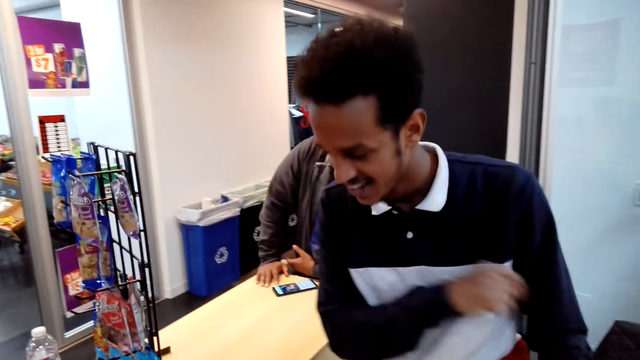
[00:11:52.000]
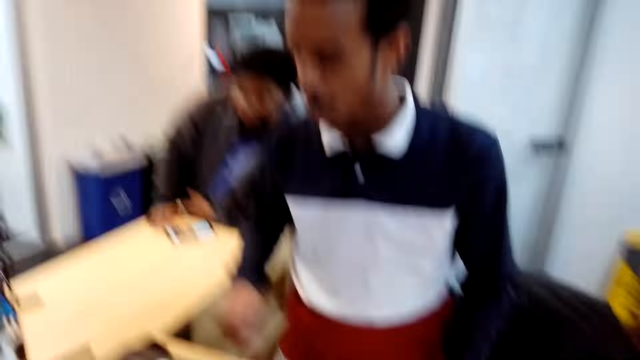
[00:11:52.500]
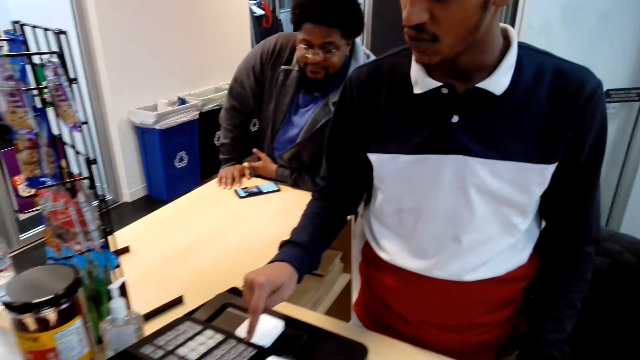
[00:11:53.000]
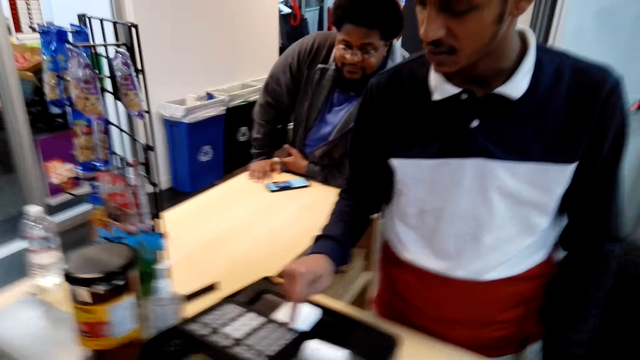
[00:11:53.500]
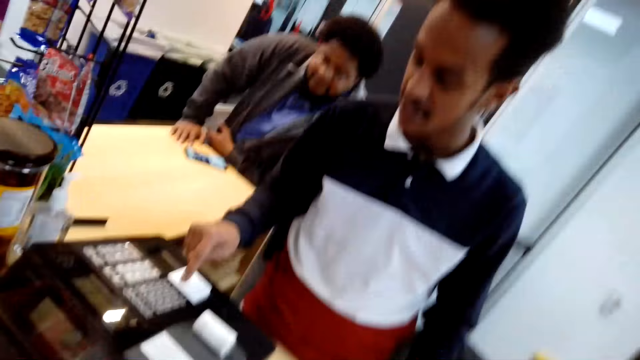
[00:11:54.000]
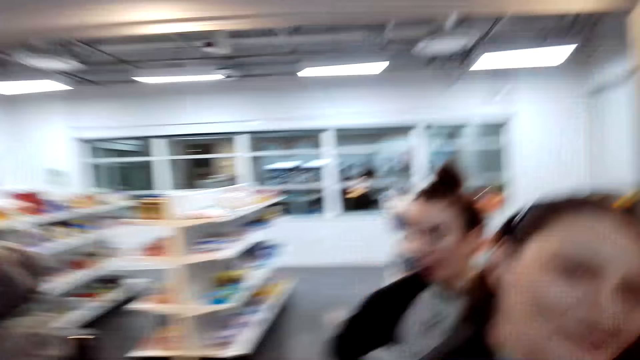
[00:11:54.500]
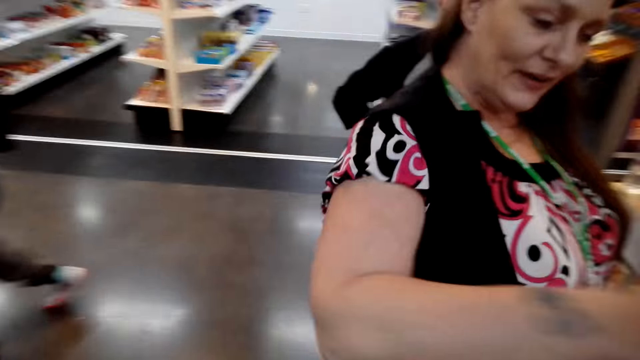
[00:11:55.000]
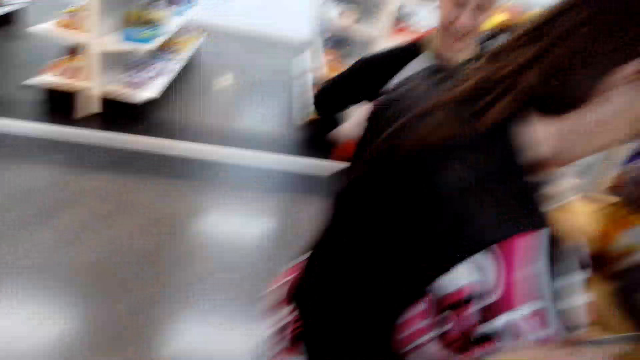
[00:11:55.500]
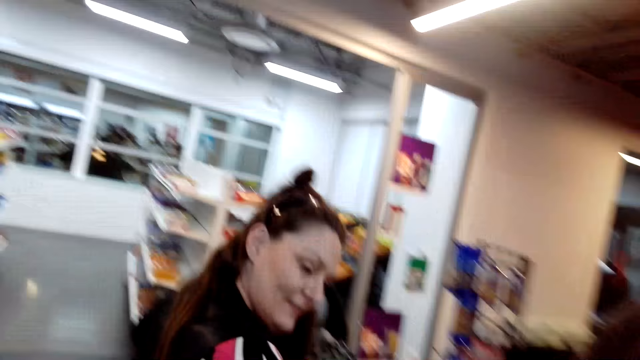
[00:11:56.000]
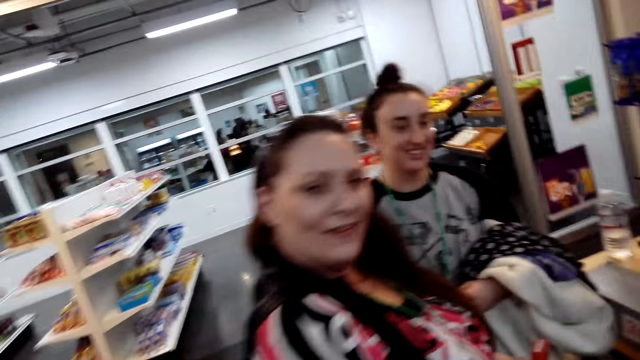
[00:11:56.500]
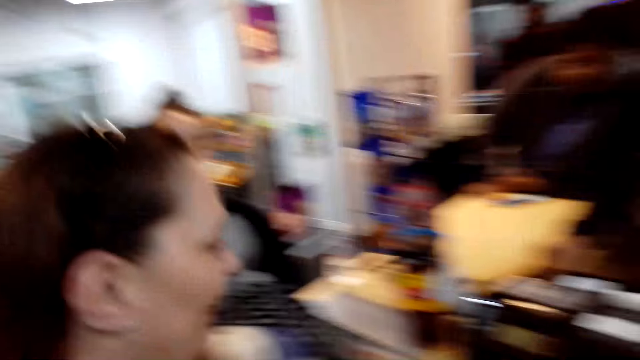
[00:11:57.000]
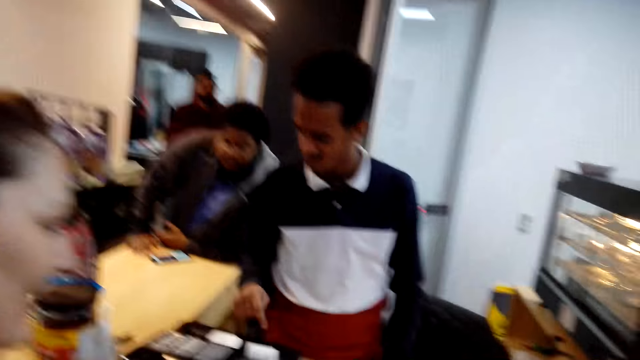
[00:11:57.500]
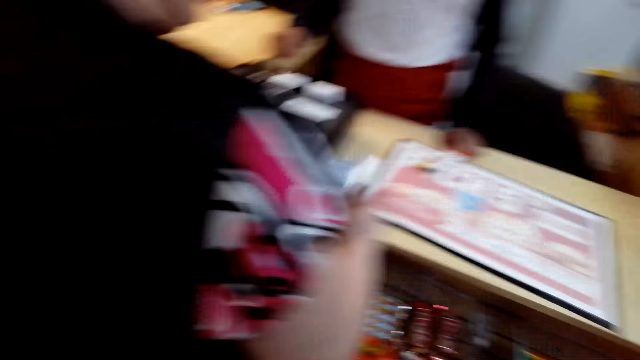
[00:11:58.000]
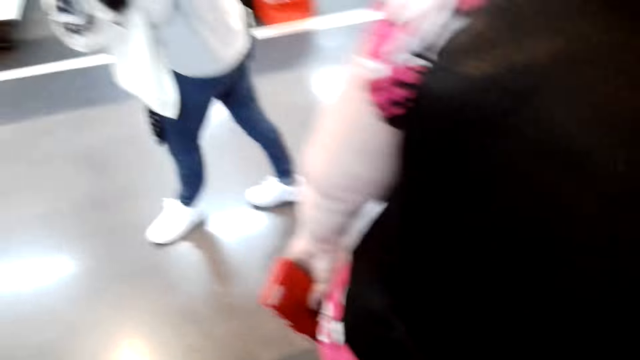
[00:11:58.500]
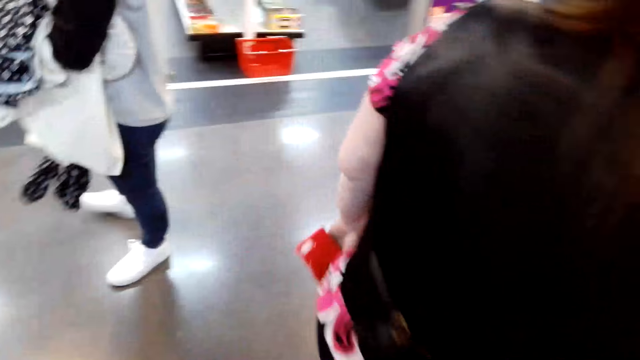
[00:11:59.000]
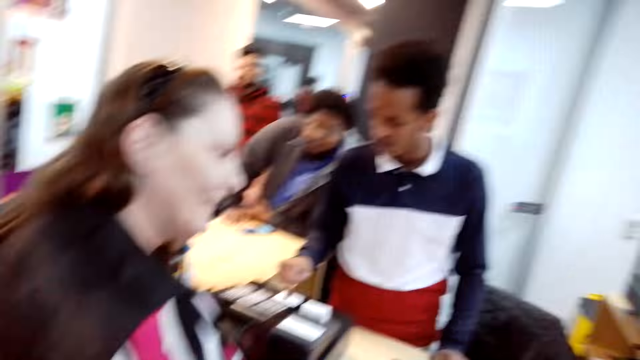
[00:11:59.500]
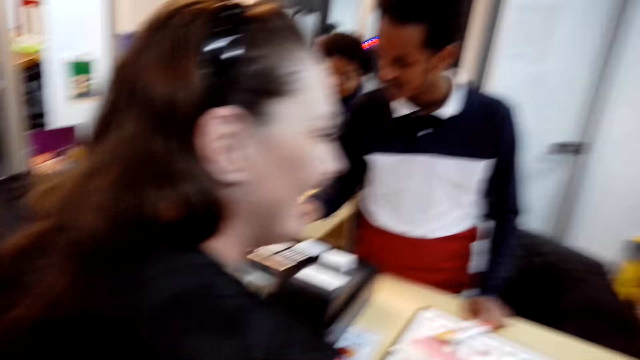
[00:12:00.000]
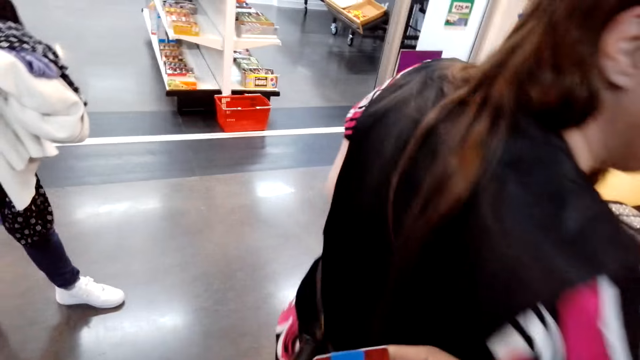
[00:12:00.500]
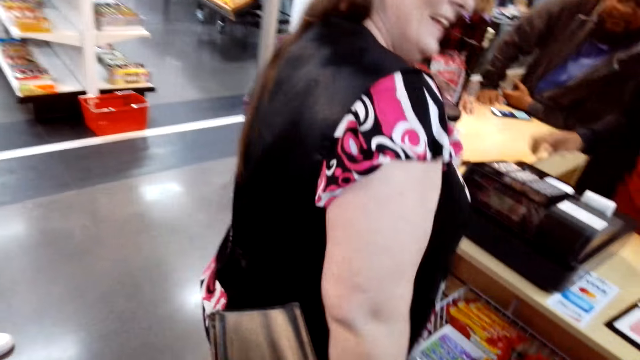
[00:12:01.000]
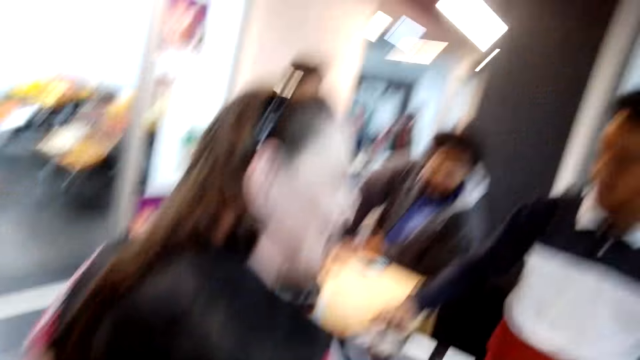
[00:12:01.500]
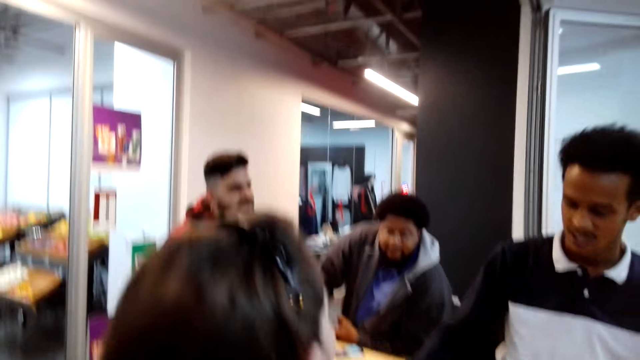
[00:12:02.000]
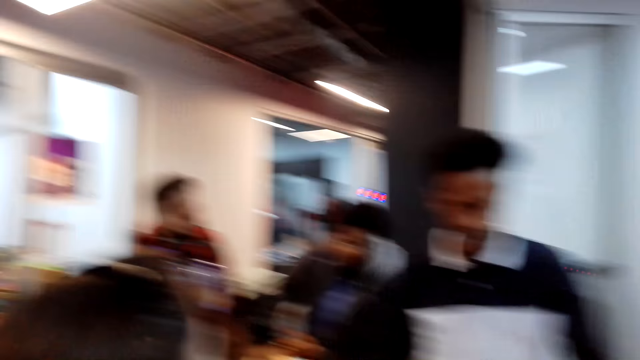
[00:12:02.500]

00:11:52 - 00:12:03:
The camera wearer moves his body. He looks around. He talks to a person. Another person moves close to the counter.

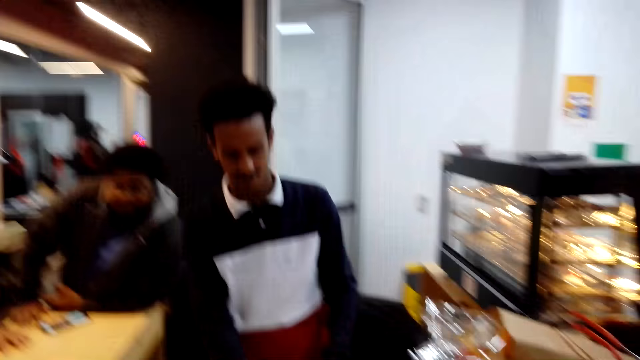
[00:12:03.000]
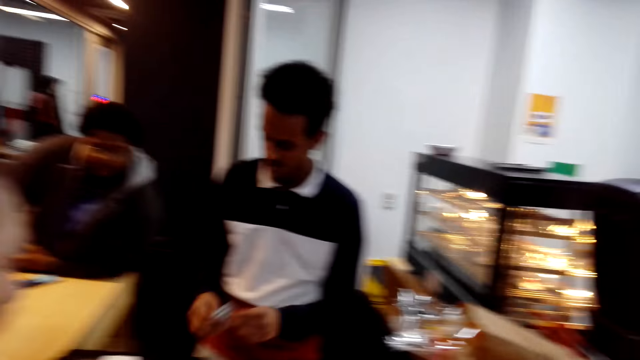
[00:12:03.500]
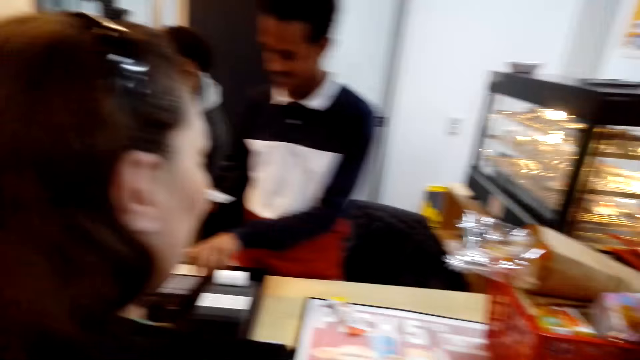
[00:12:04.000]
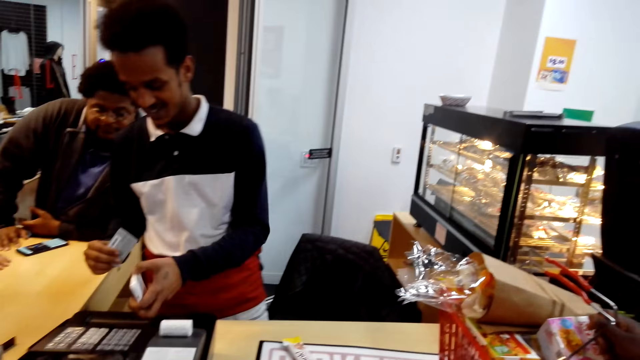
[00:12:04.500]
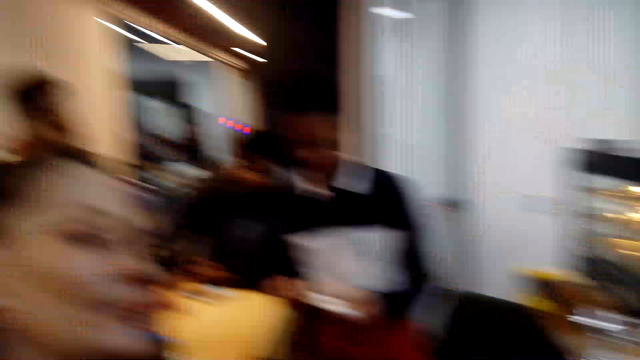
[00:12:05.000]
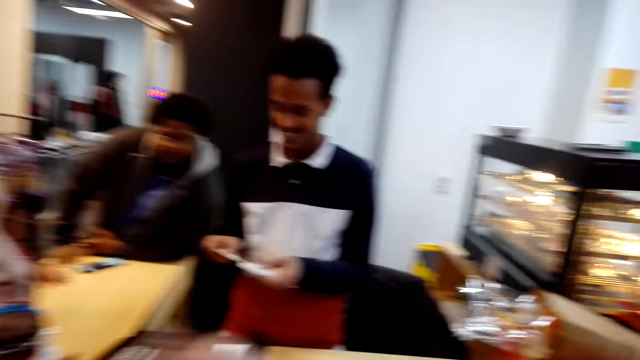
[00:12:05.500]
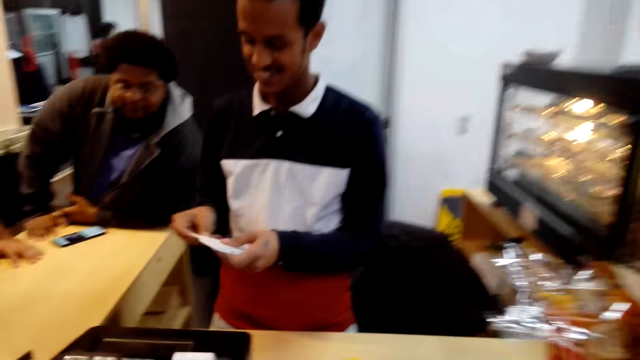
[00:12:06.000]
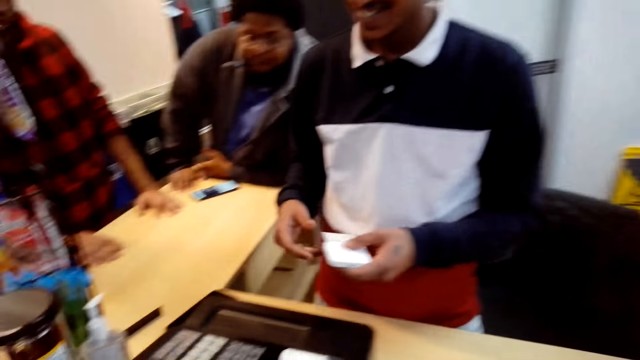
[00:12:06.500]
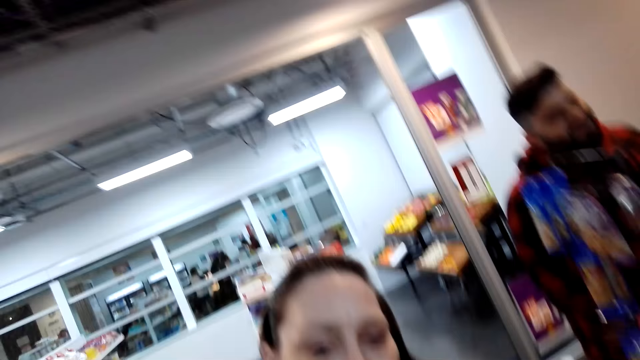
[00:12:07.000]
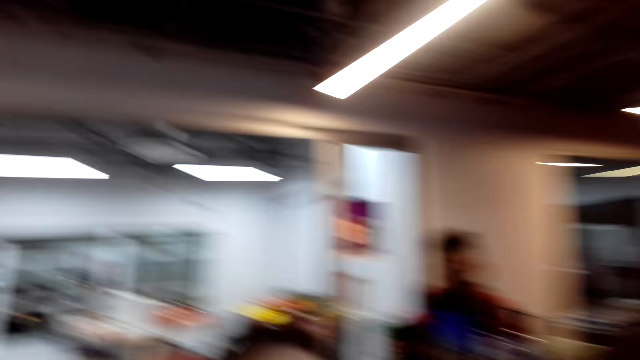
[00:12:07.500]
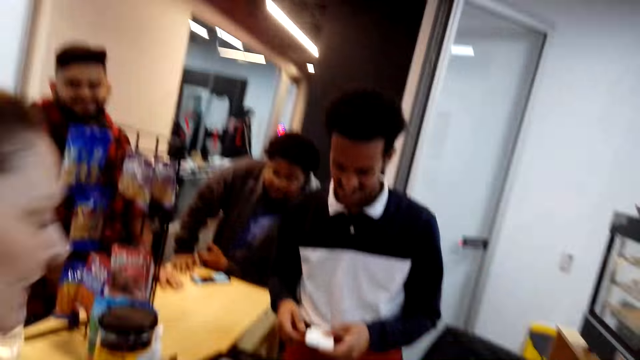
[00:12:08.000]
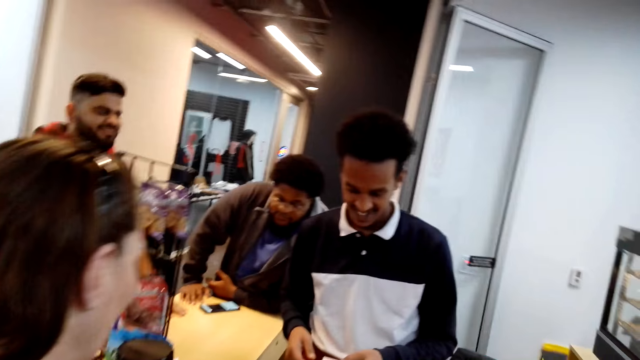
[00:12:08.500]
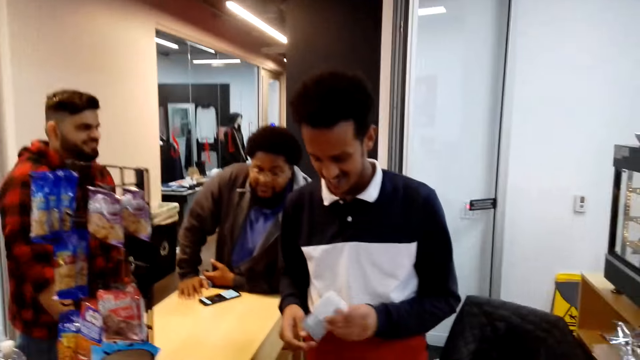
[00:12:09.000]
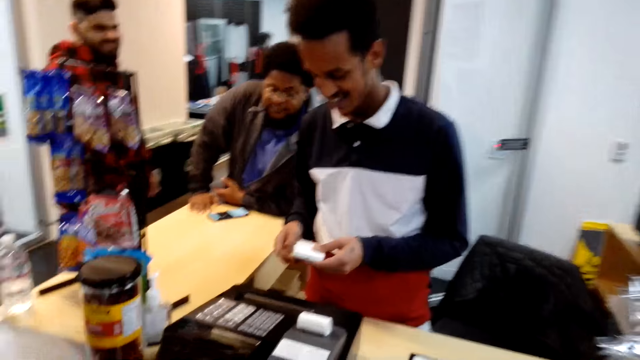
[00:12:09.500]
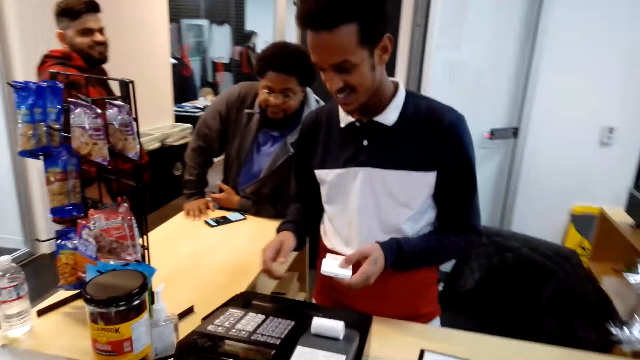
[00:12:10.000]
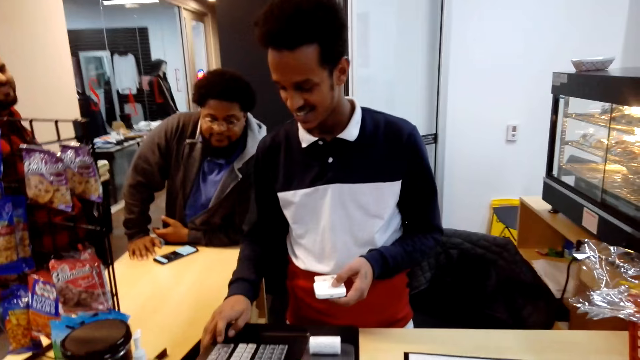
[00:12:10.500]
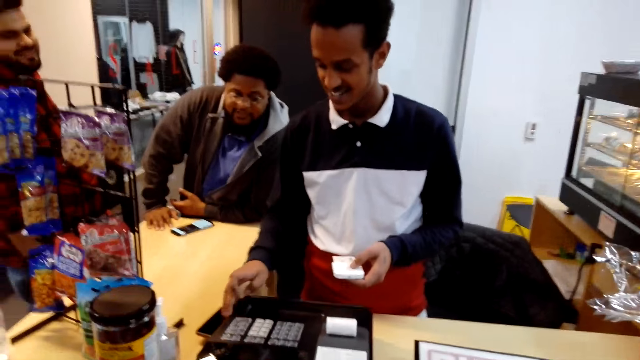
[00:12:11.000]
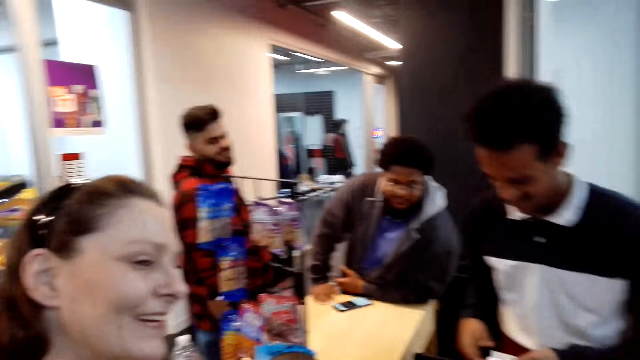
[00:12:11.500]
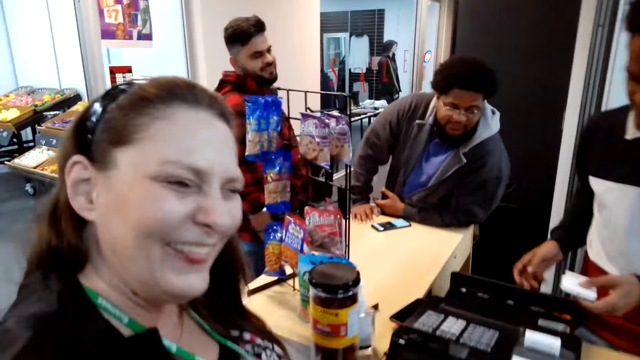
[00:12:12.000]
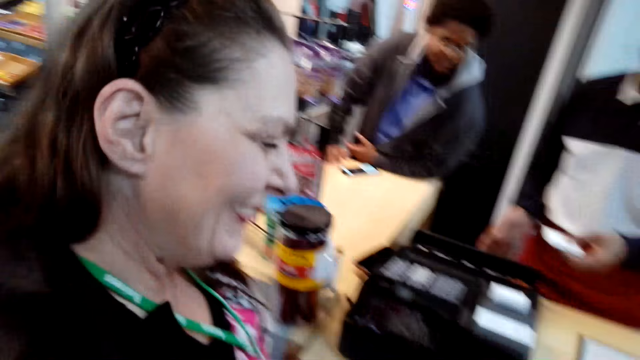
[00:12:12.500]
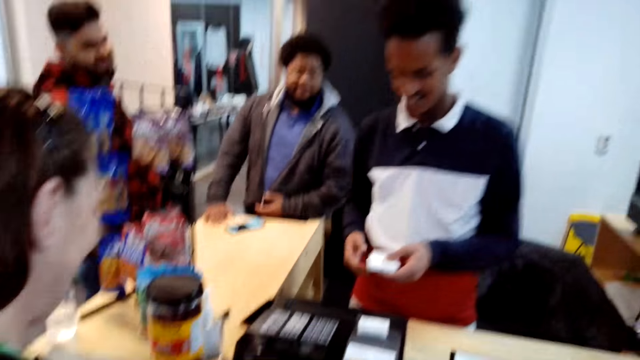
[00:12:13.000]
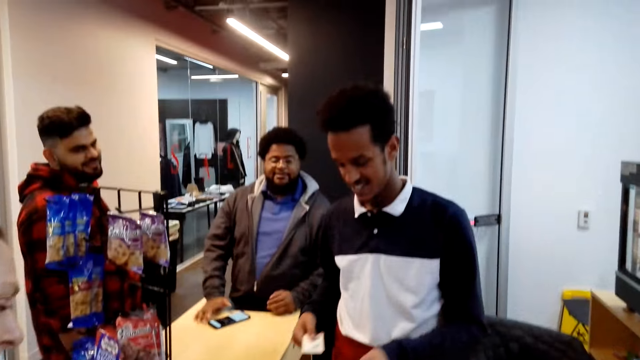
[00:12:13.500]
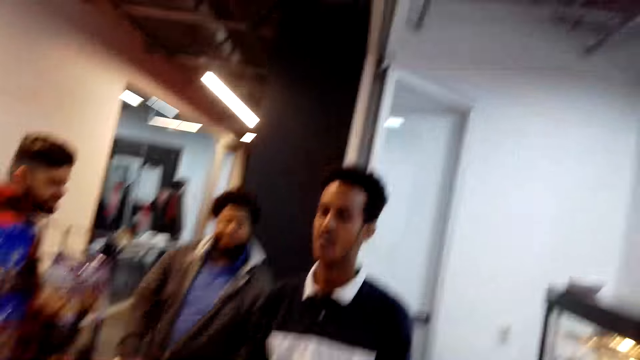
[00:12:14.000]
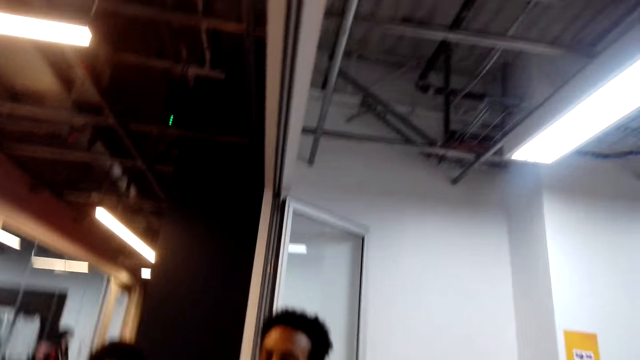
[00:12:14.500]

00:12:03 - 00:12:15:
A cashier takes the credit card and moves the ATM card over the magnetic strip card reader. The camera wearer walks around the supermarket.
